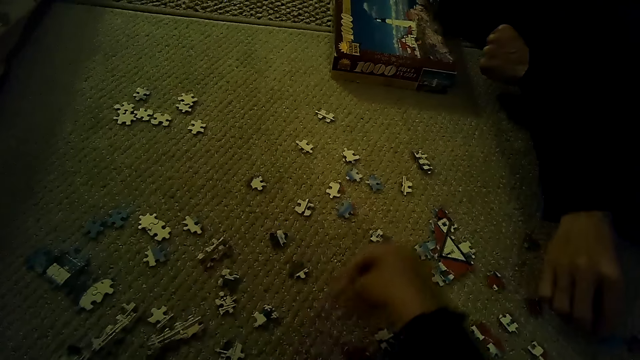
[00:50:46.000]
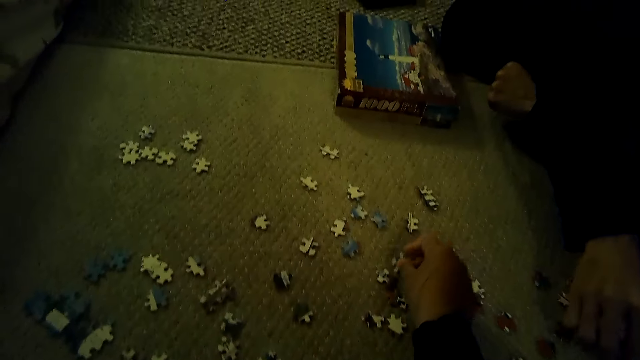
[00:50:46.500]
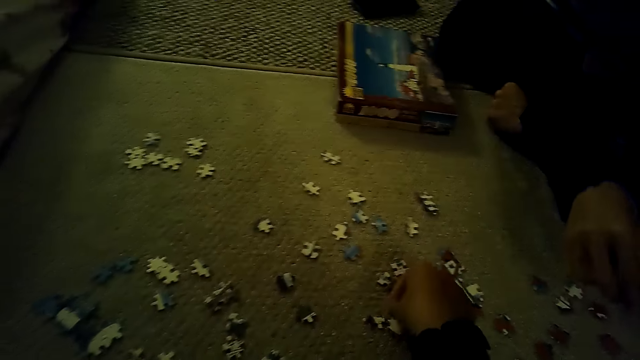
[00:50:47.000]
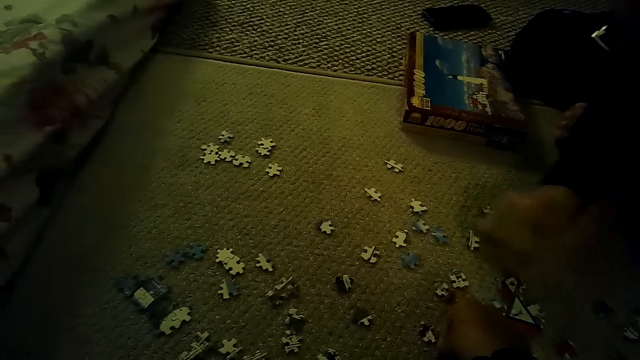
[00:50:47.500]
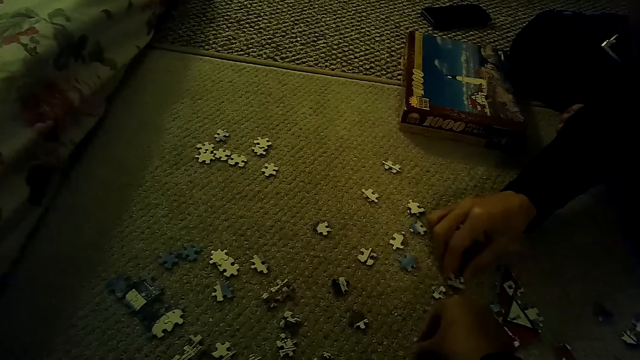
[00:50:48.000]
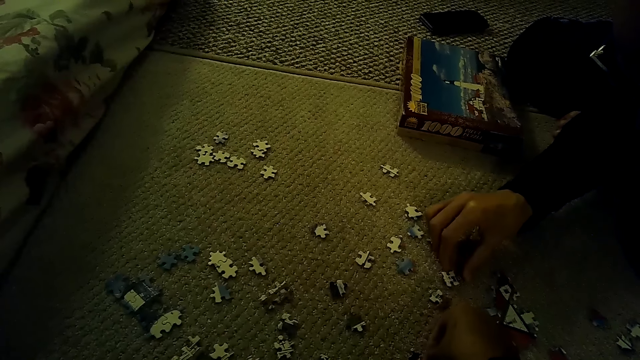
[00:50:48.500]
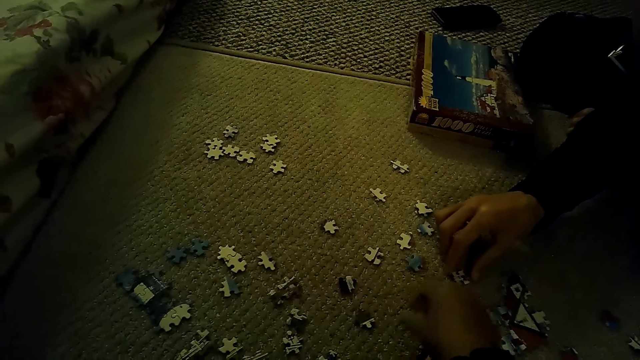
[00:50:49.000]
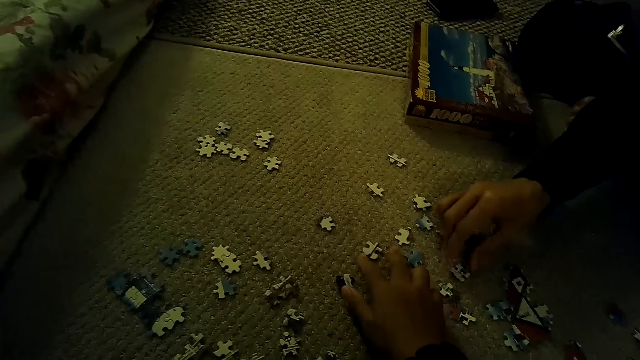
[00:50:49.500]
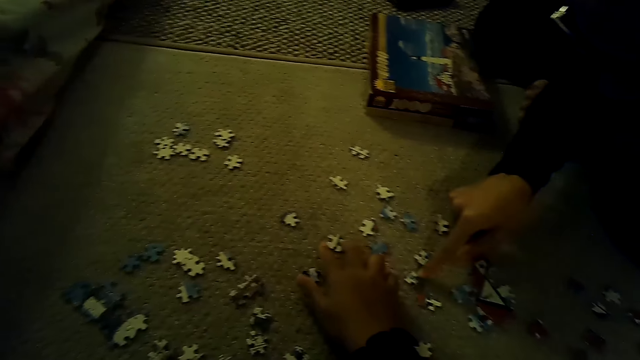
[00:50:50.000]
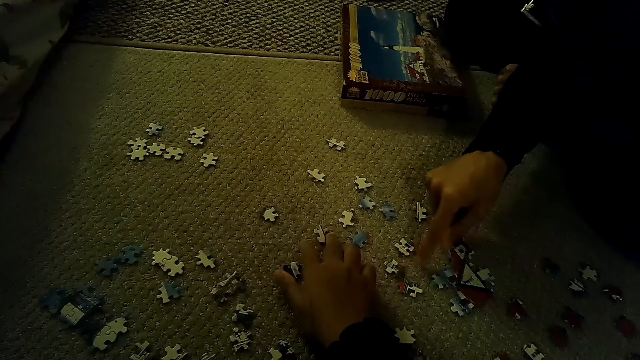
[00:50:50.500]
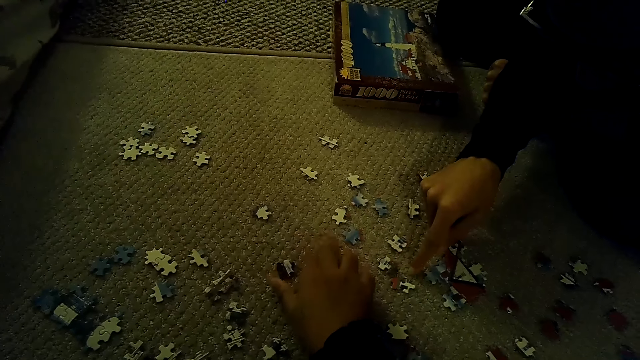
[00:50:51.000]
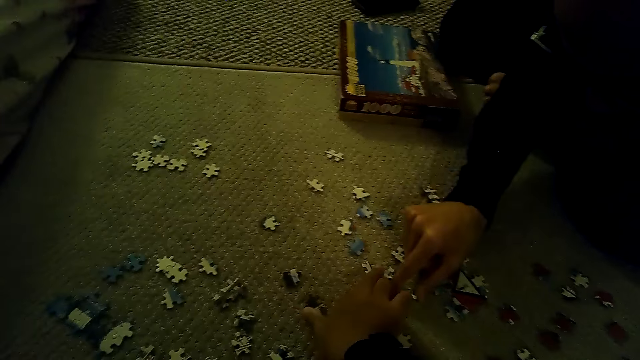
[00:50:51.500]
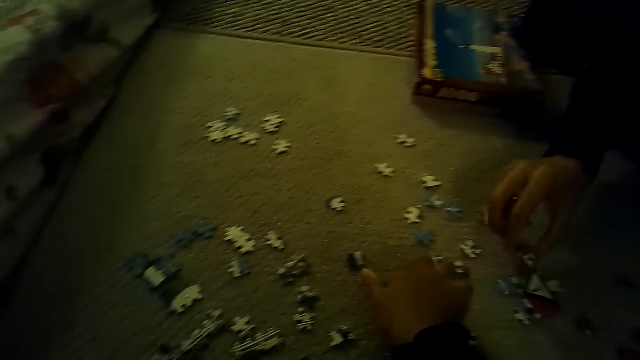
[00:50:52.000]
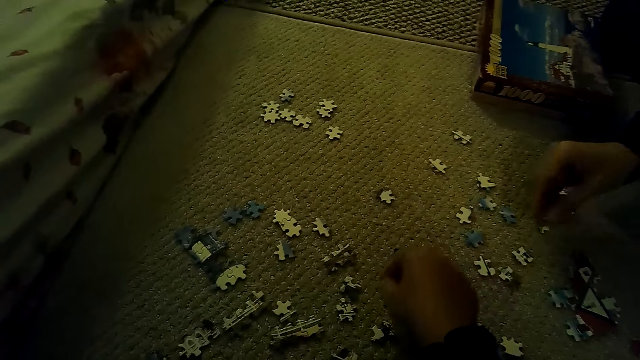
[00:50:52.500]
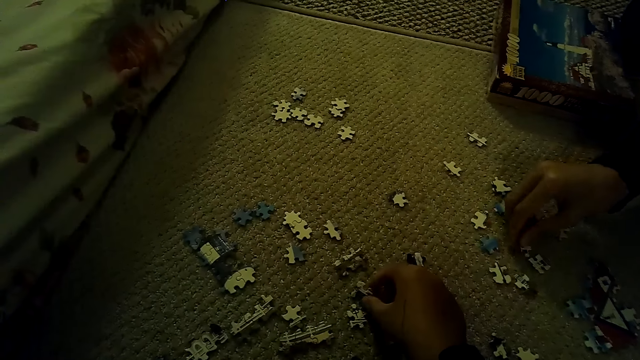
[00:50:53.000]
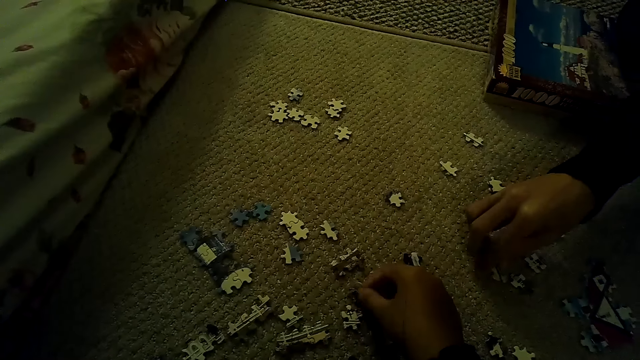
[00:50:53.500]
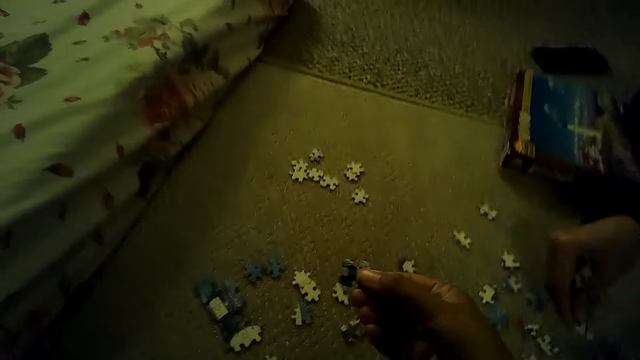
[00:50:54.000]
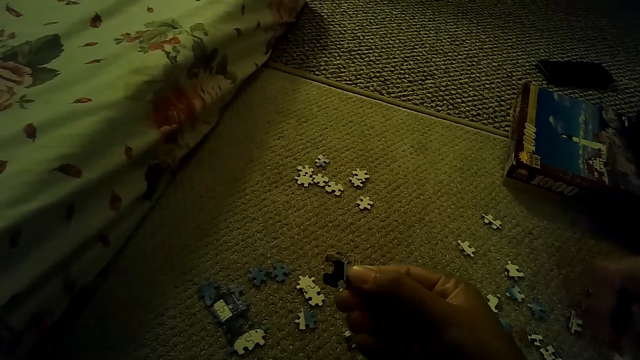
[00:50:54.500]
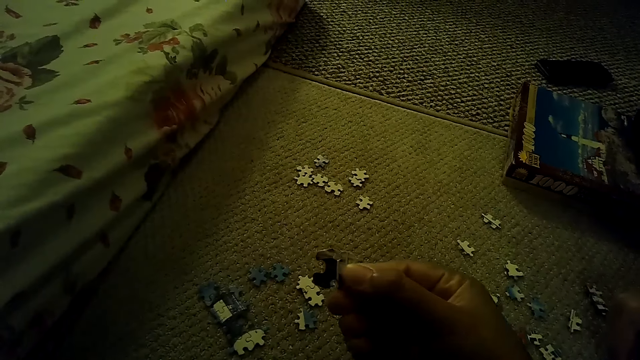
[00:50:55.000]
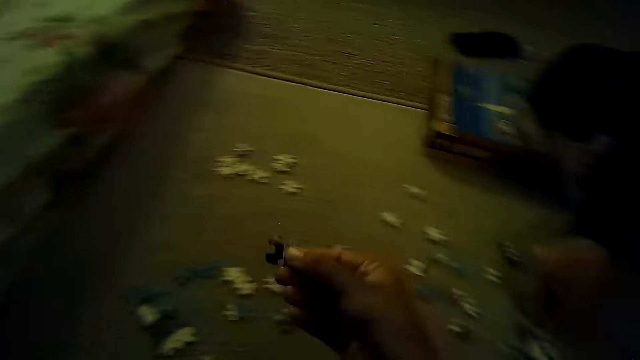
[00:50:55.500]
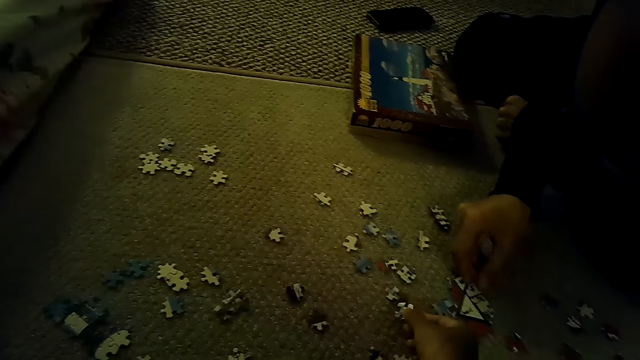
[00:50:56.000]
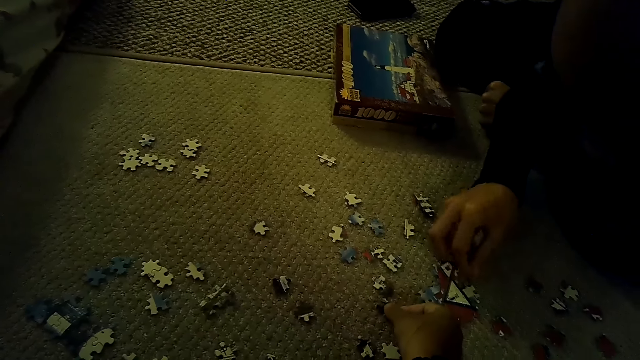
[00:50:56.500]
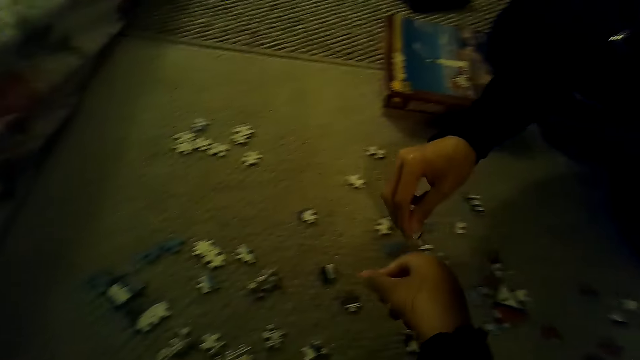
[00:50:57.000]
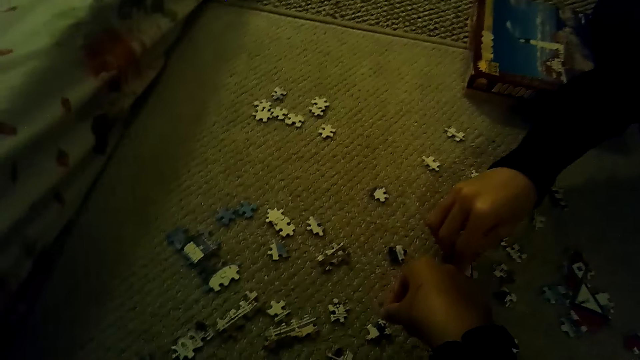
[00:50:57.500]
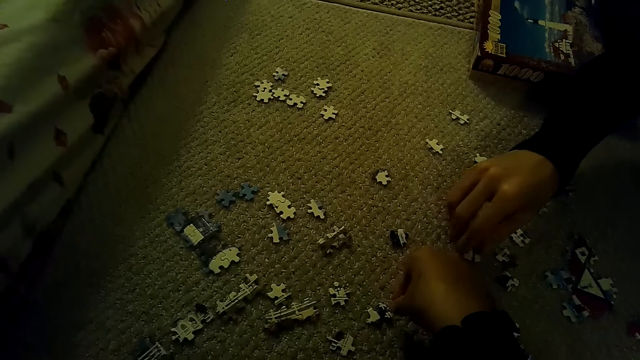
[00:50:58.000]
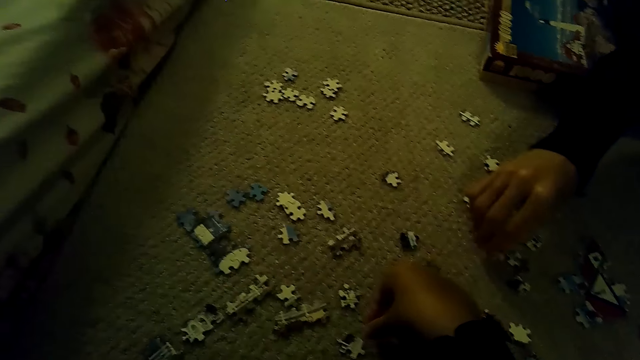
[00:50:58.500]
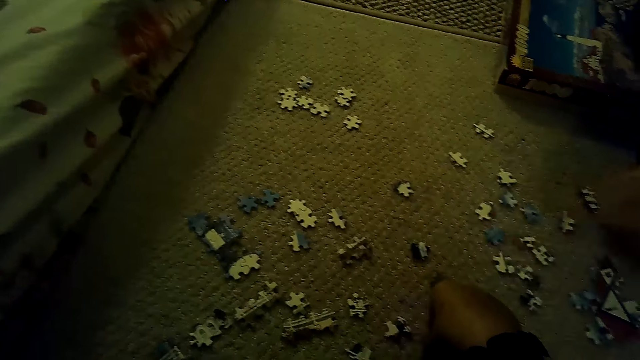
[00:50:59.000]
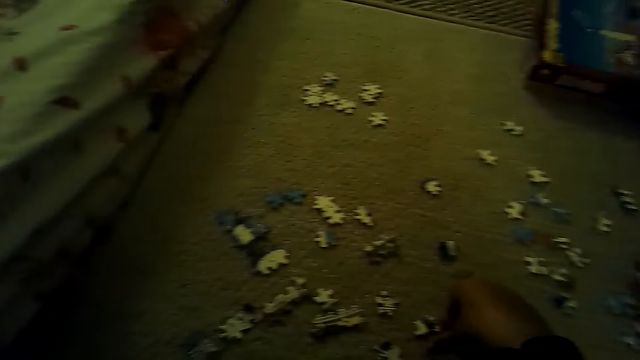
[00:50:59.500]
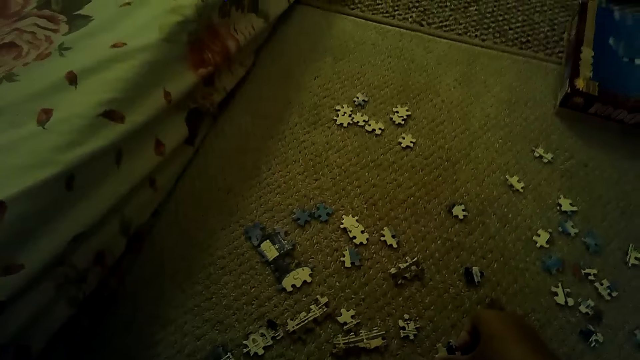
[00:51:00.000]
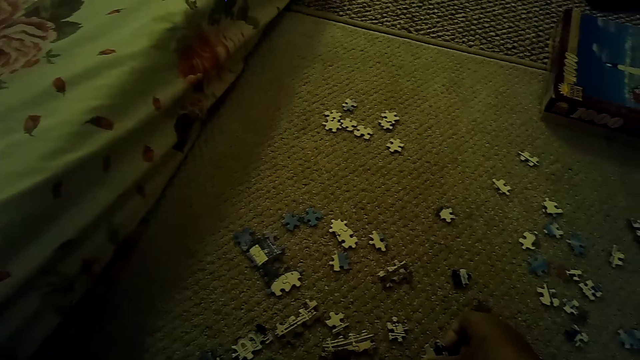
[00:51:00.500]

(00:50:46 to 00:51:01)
The camera wearer arranges a puzzle piece. They look at the puzzle piece. A person picks up a puzzle.

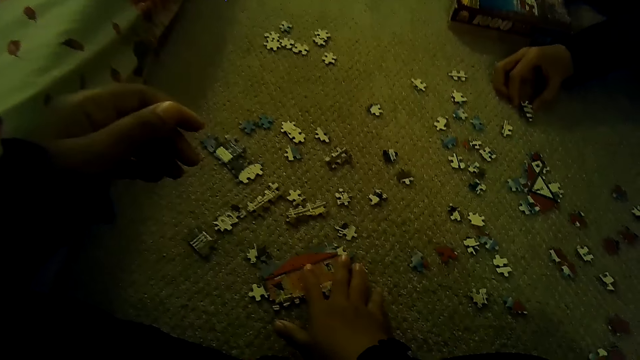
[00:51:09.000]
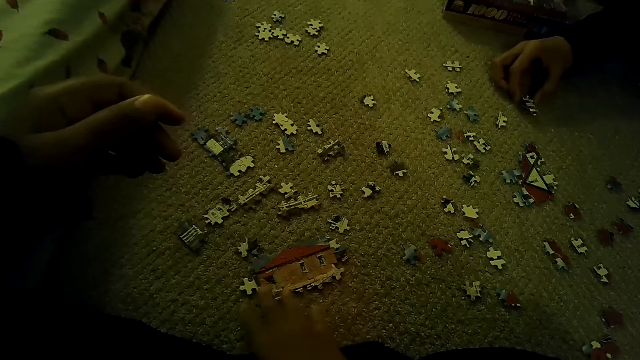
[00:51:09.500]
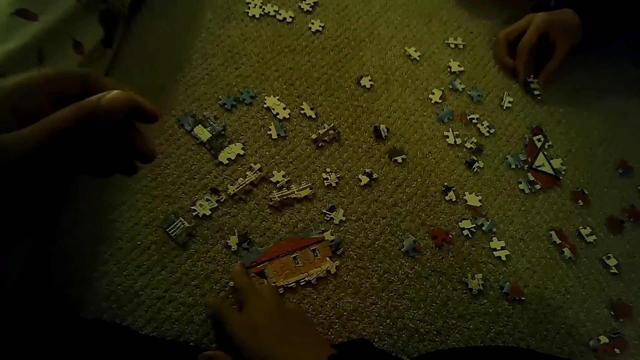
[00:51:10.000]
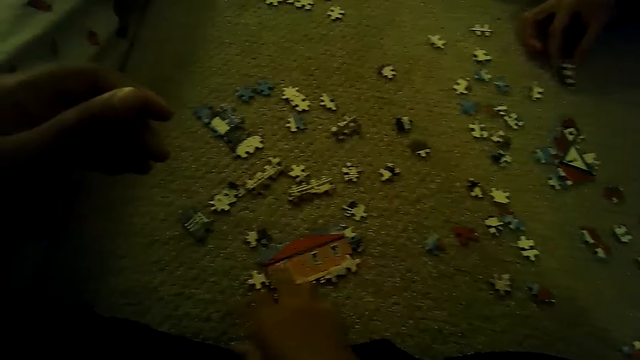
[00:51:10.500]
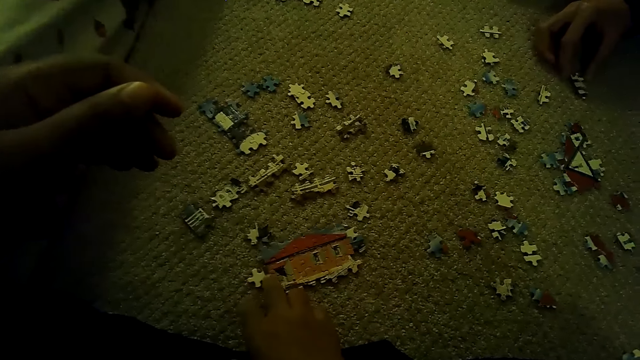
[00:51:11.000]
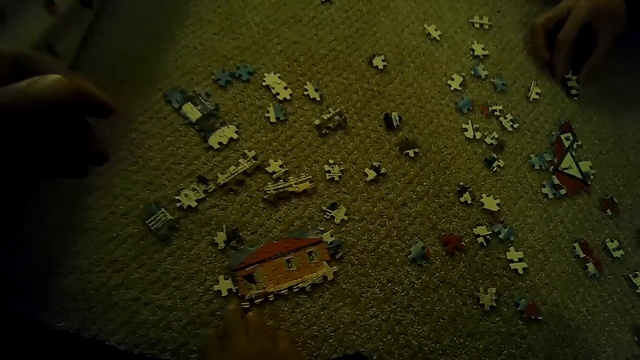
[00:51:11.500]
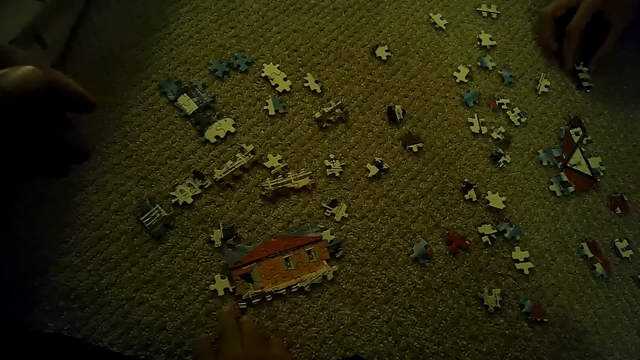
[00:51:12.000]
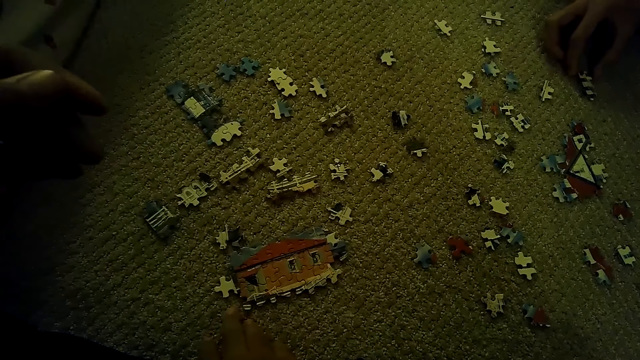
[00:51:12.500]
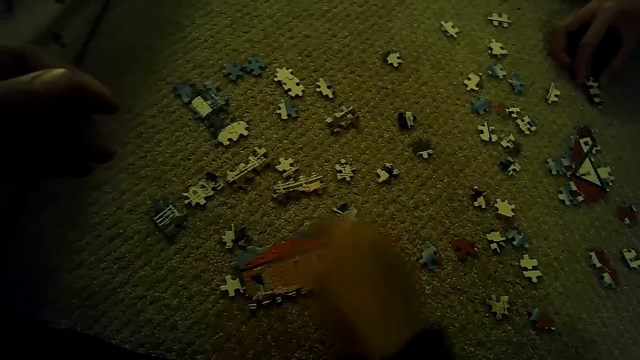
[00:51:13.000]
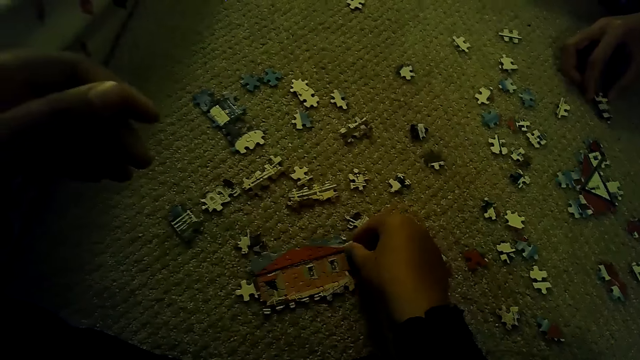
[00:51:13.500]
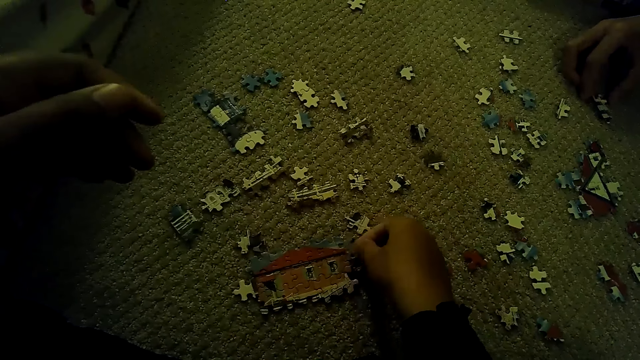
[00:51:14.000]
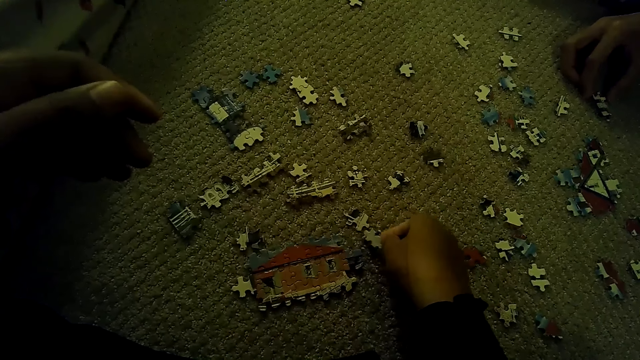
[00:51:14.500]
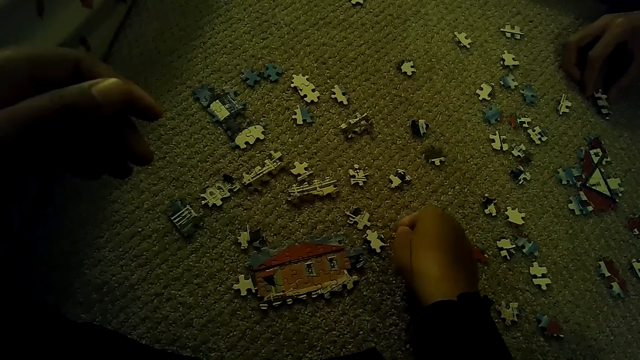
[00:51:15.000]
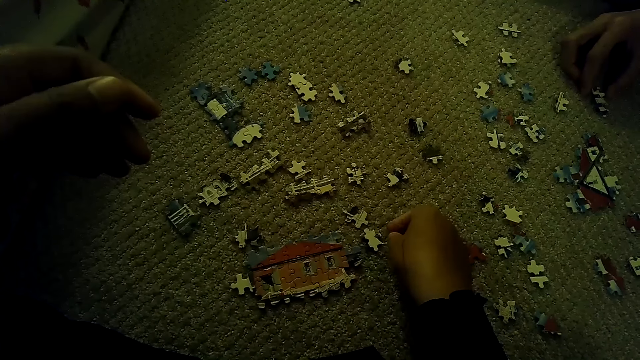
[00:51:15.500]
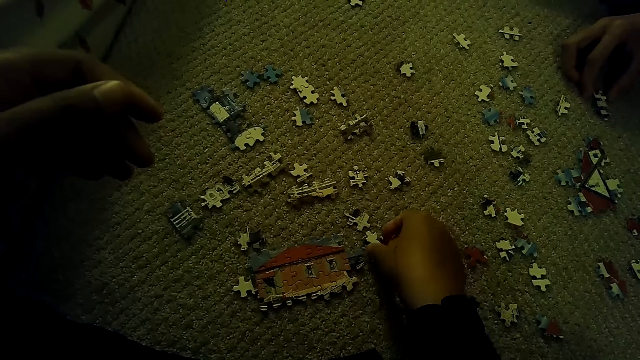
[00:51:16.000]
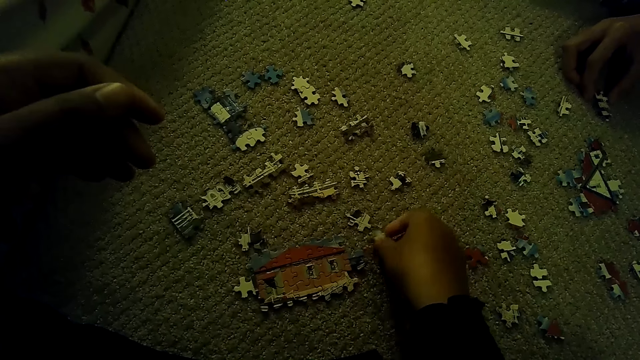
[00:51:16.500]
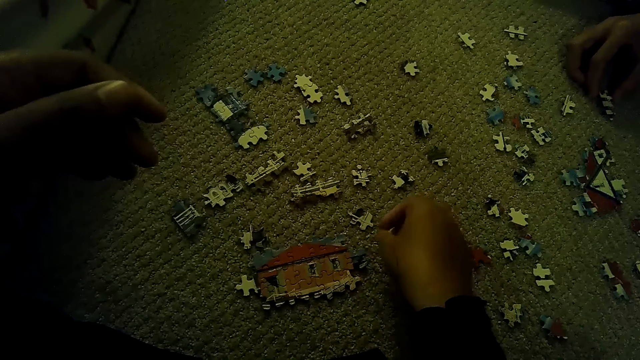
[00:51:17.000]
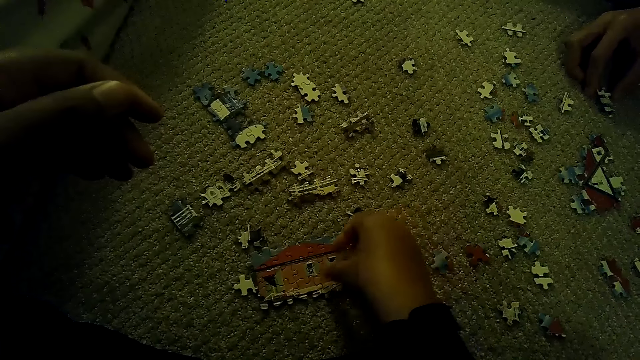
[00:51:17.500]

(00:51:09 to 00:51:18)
The camera wearer holds the puzzle. They fix the puzzle piece.
